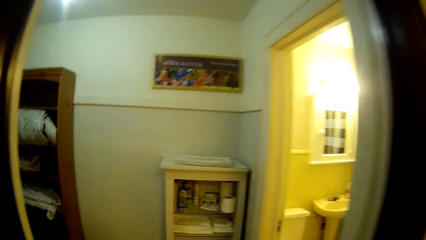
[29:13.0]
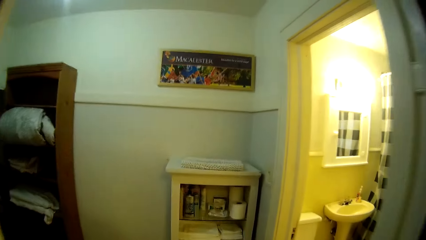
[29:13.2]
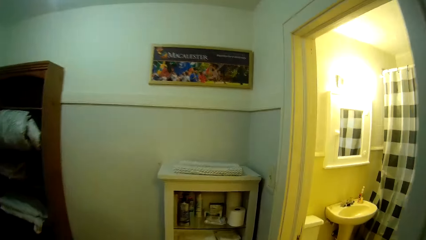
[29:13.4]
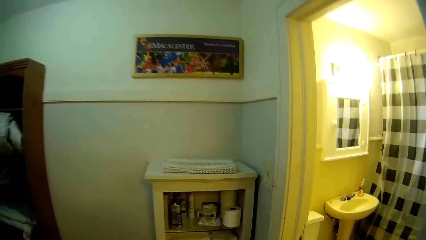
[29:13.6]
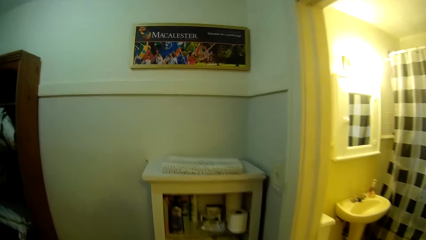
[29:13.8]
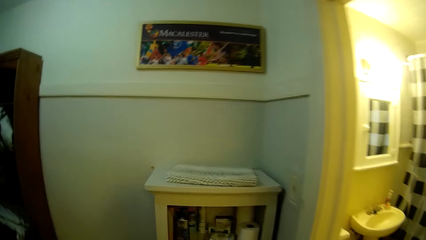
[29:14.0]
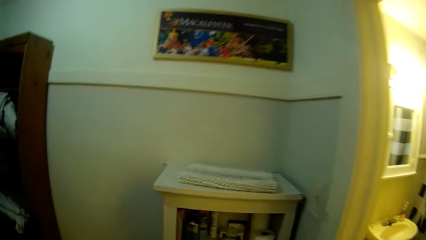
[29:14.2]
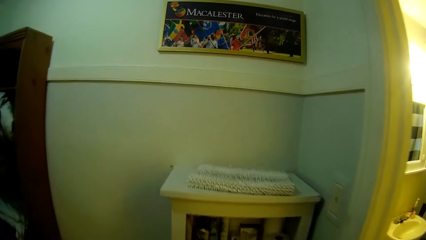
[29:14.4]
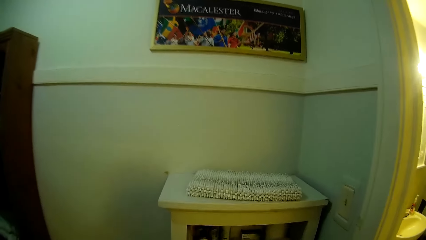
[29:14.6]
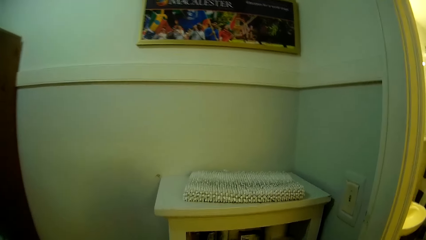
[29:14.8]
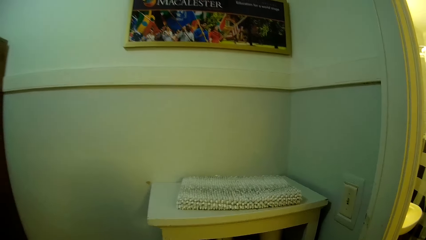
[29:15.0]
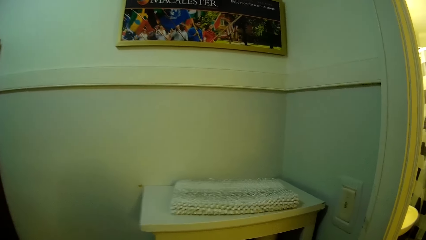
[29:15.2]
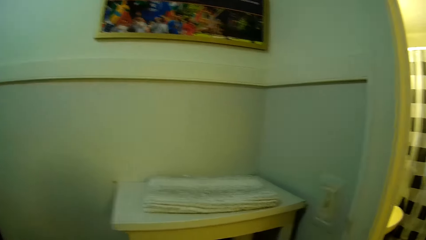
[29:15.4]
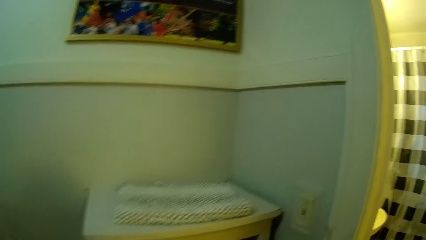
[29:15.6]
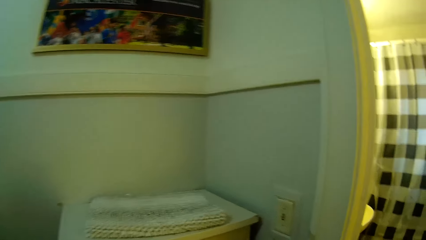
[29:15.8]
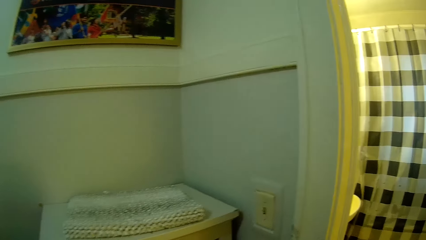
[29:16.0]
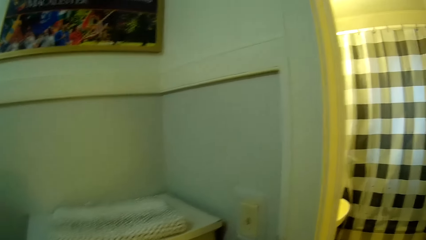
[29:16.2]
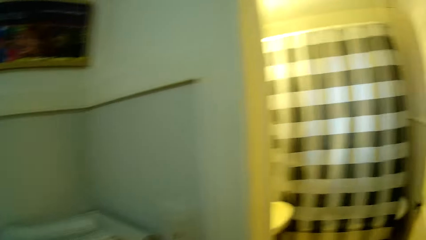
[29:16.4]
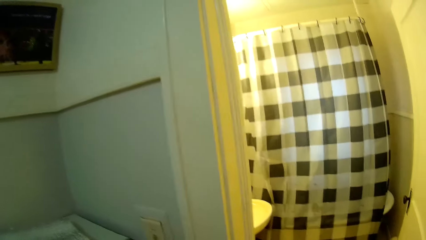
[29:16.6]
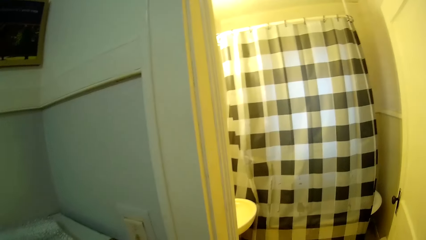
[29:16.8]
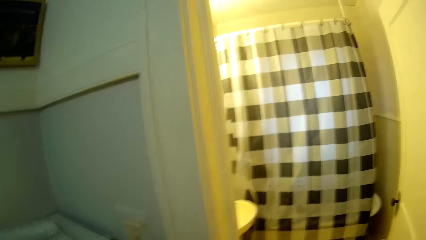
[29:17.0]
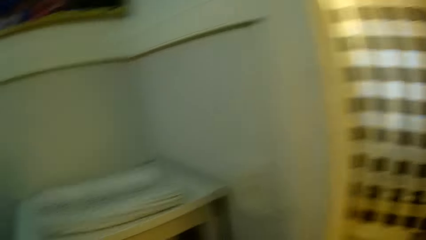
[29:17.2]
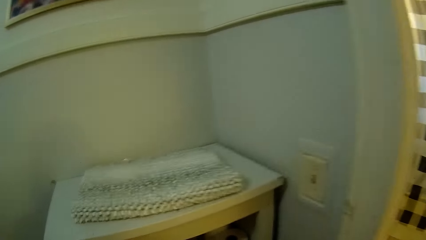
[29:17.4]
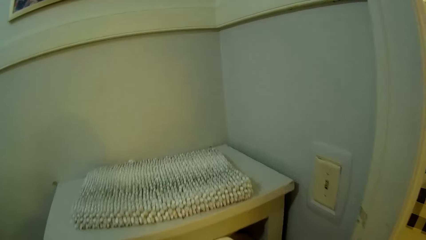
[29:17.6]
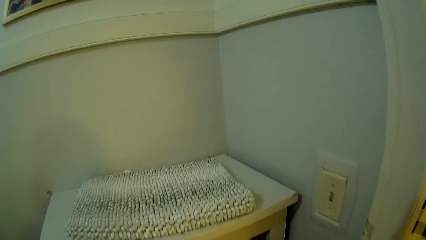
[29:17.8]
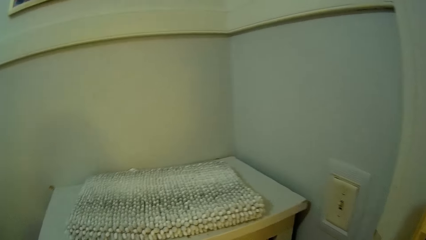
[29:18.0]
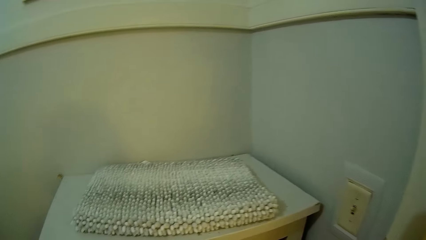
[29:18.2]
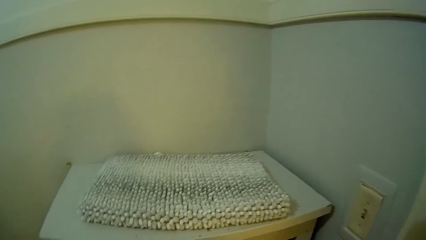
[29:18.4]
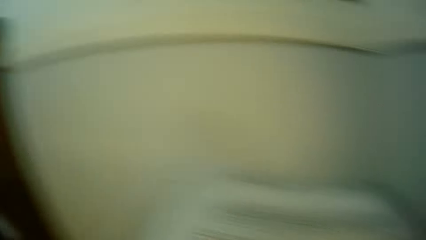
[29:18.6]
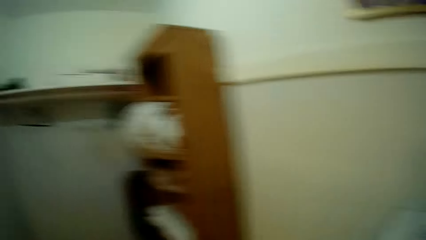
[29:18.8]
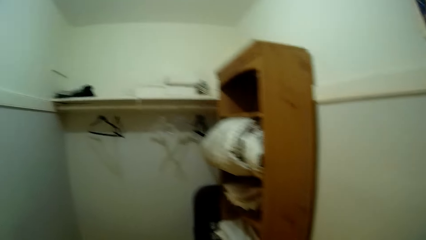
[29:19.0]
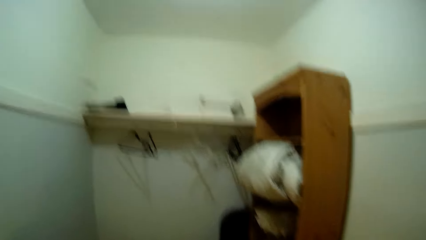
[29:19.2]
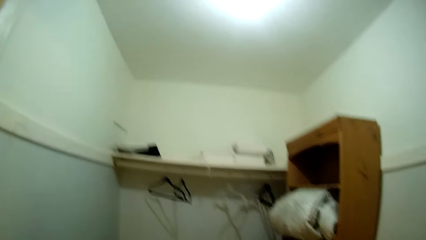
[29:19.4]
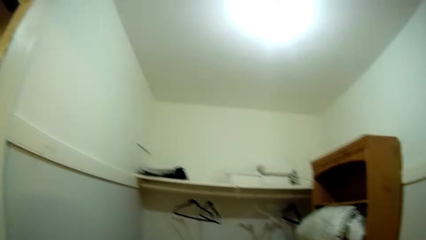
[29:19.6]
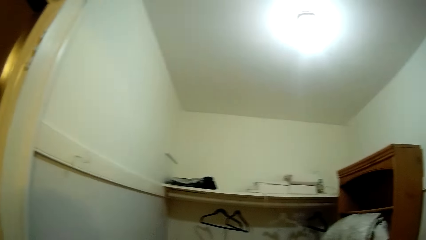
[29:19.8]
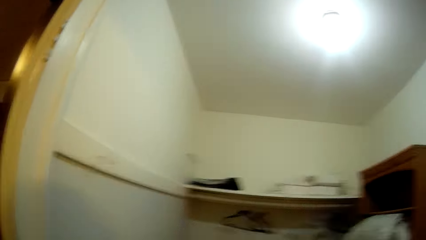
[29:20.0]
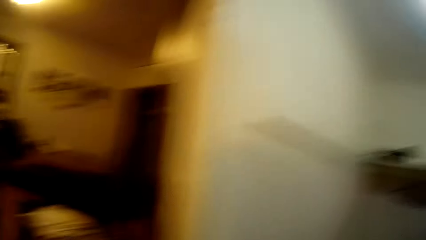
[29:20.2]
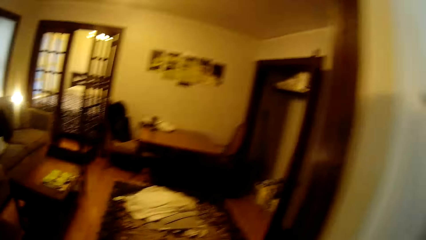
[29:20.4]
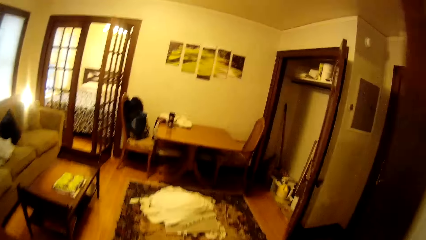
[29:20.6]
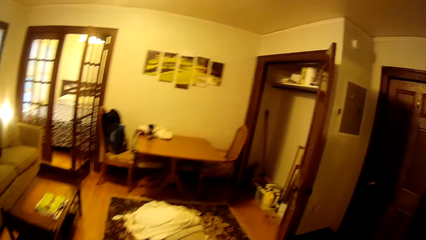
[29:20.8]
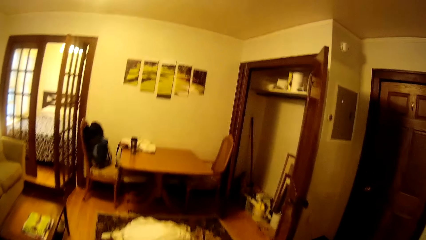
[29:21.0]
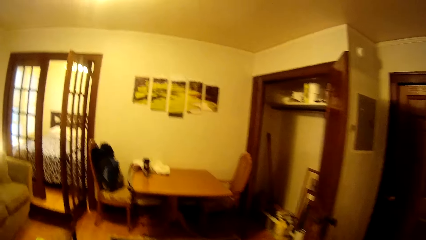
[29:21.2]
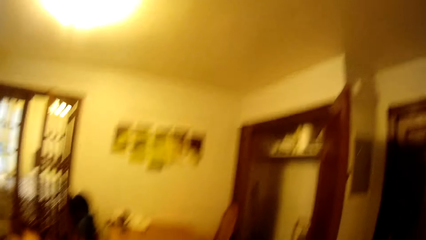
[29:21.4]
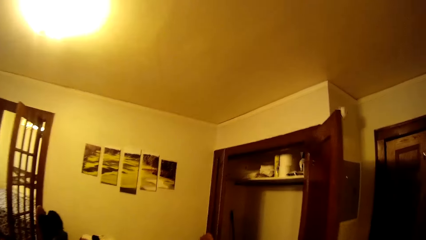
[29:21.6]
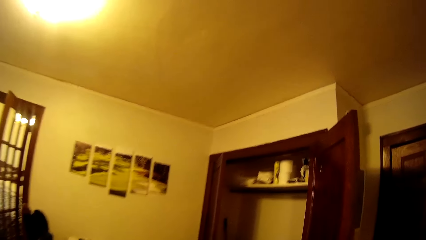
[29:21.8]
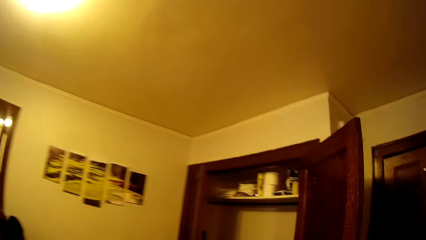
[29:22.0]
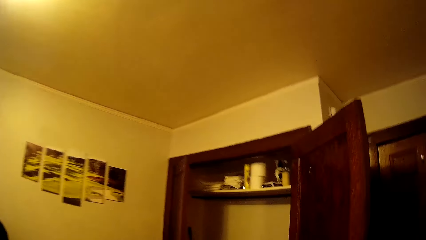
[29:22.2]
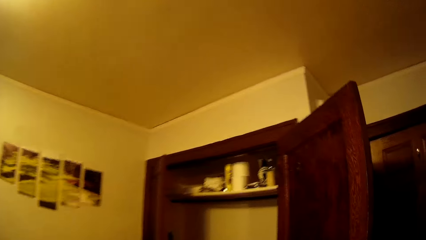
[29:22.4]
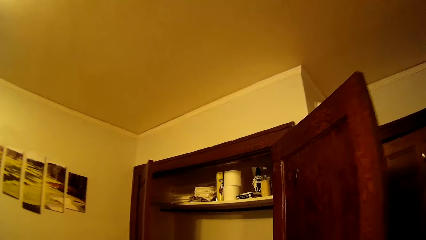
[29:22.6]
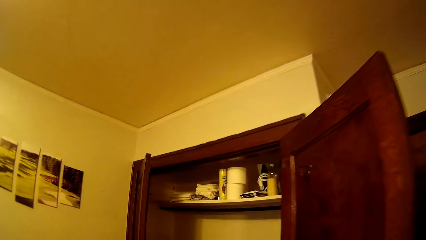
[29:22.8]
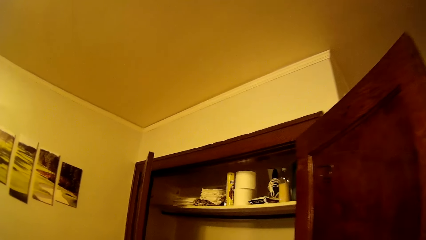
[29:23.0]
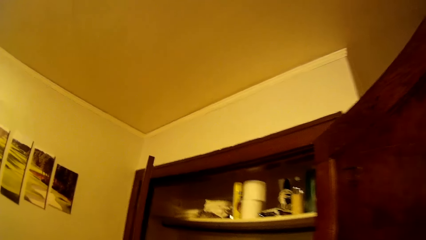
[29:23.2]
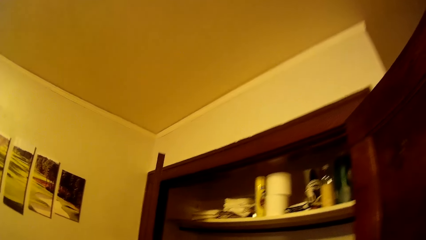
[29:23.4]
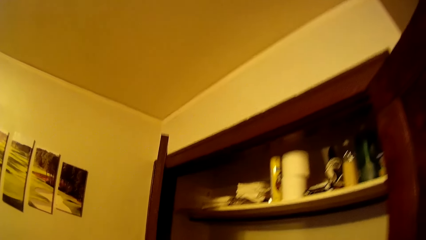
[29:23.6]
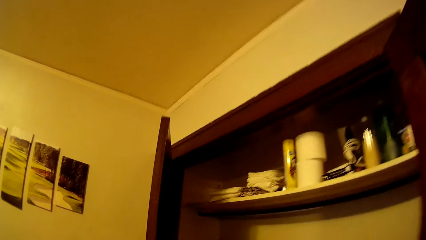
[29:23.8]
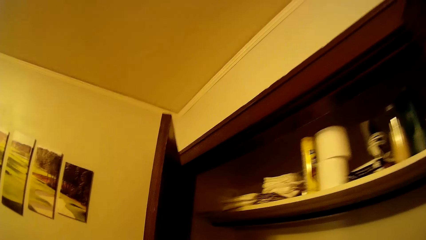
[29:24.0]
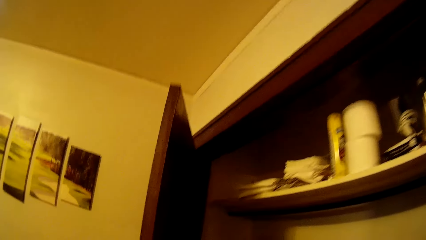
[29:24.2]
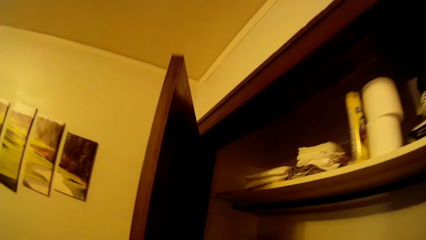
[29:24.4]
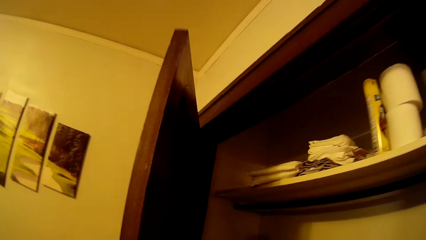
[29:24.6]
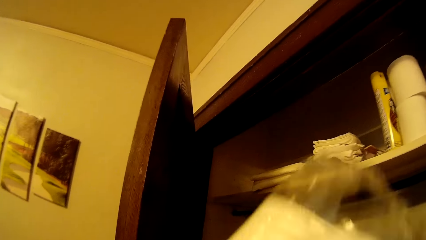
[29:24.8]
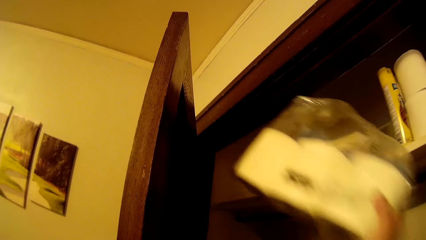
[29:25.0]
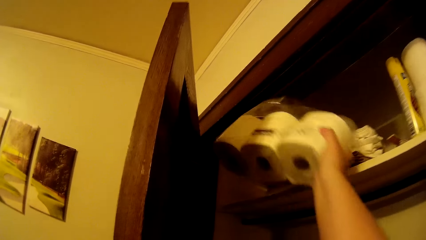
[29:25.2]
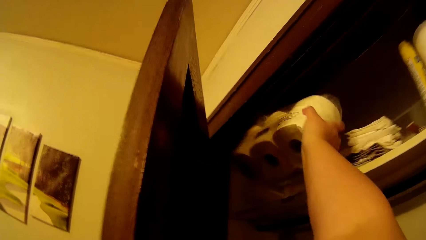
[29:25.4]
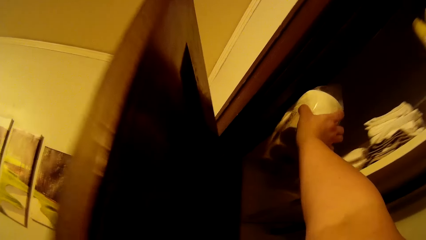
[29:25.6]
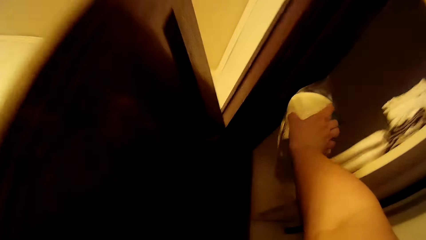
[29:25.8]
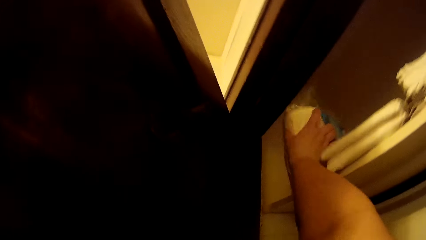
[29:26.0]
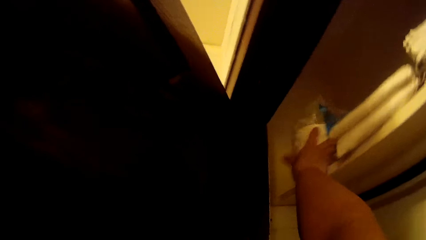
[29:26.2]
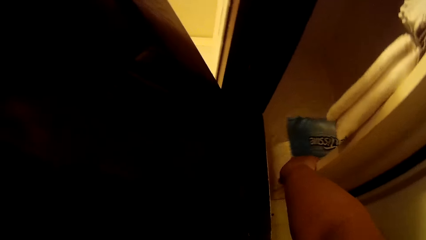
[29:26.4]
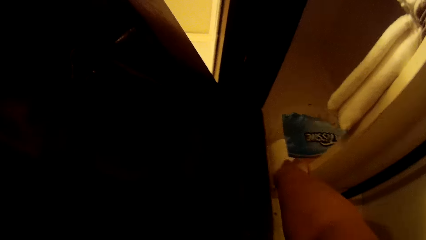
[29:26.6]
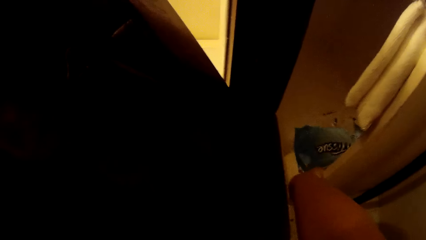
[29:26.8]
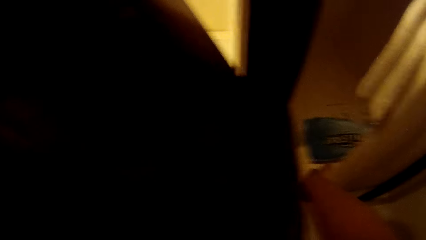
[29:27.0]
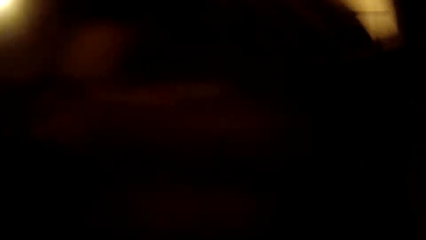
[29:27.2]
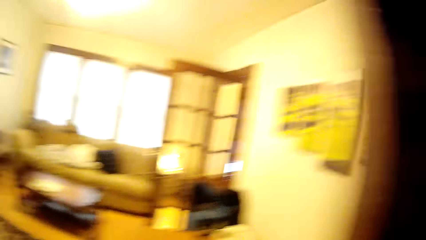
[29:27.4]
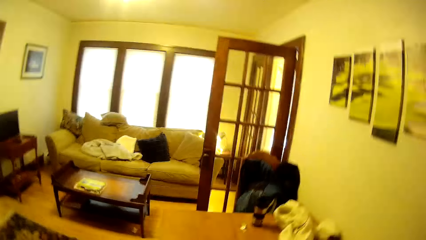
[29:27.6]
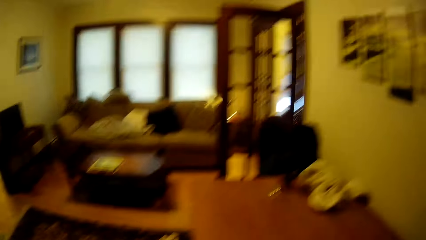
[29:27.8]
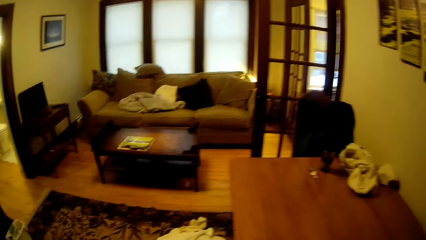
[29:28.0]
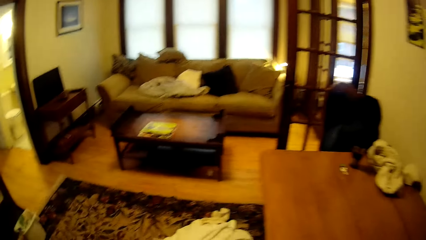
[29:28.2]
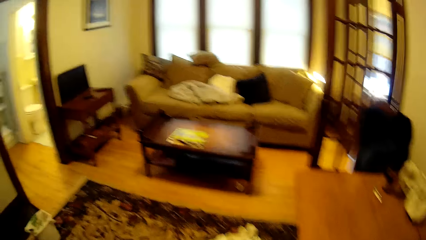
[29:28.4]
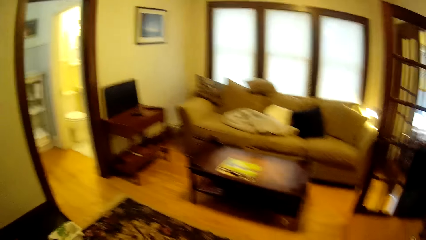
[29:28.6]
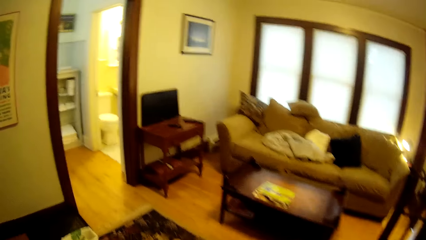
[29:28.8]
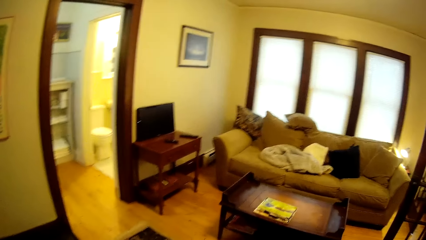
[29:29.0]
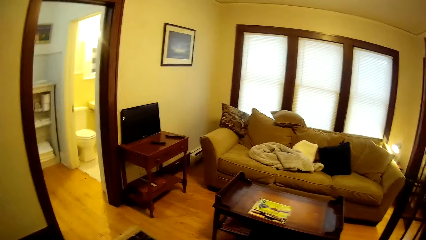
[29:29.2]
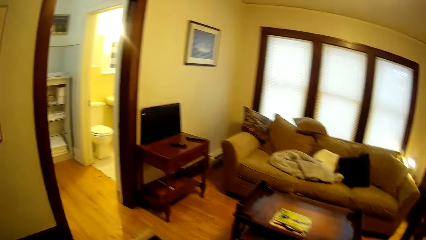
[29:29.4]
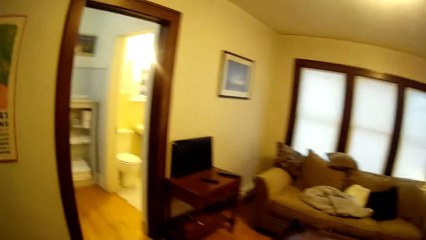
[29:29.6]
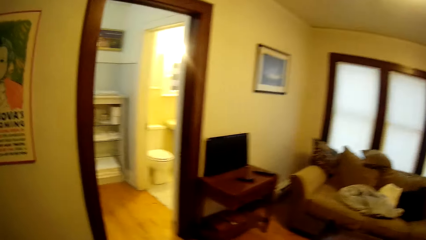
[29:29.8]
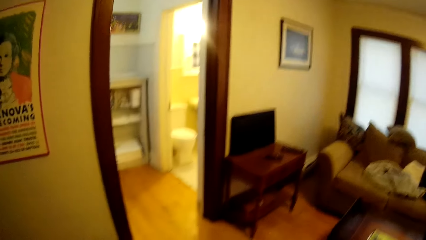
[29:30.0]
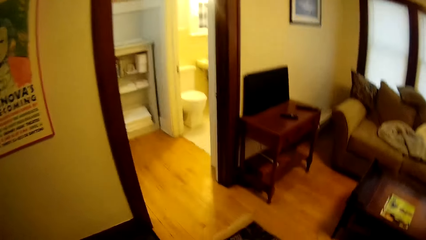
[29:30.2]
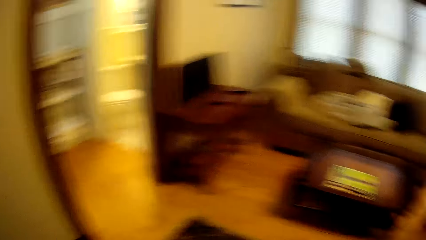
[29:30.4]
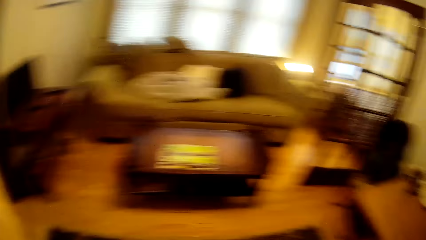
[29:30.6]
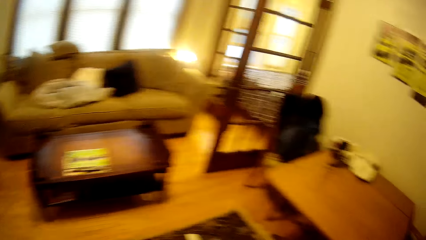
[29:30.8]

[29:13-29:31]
The camera wearer looks around in the house. They walk around in the house. They put roll papers in a cabinet. They walk around in the house.
